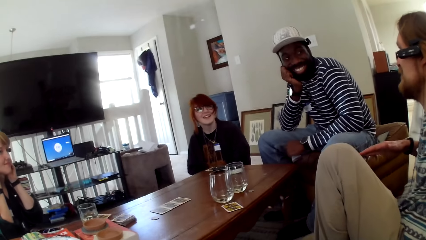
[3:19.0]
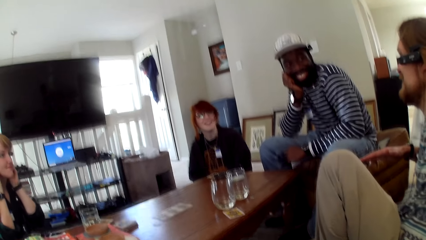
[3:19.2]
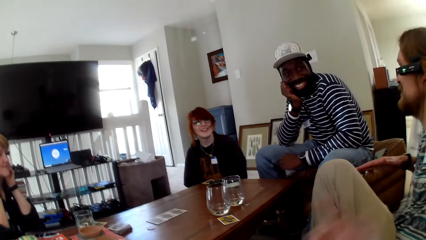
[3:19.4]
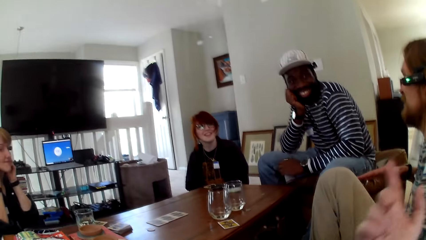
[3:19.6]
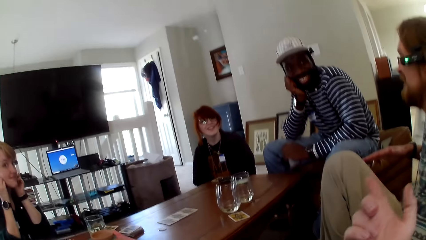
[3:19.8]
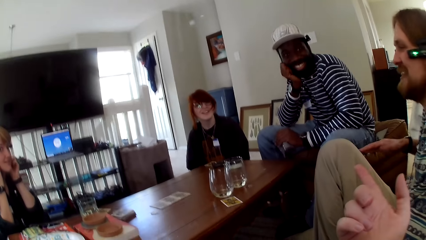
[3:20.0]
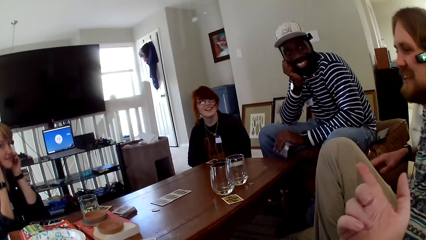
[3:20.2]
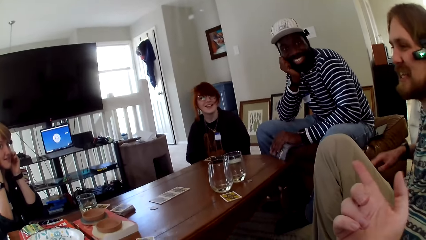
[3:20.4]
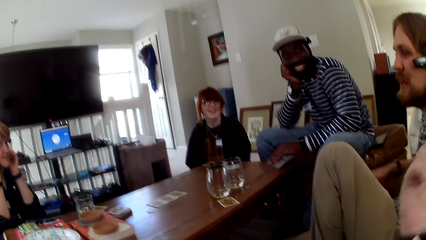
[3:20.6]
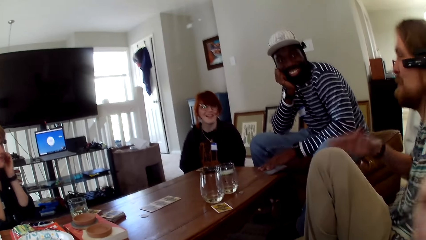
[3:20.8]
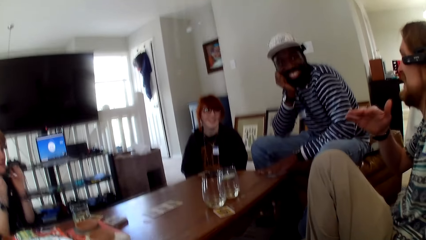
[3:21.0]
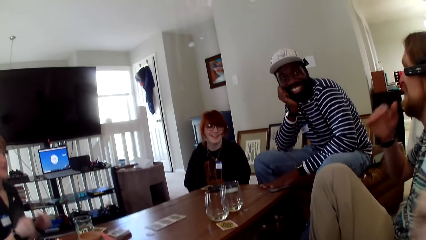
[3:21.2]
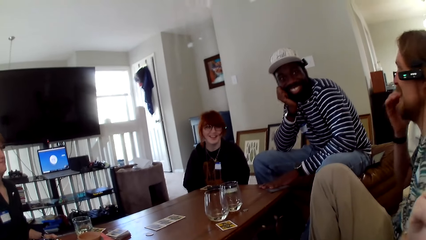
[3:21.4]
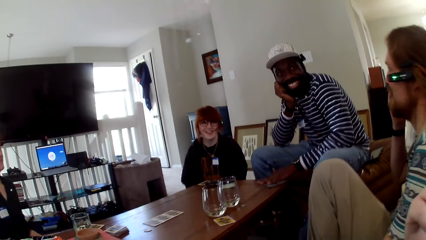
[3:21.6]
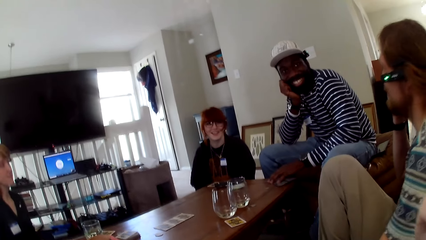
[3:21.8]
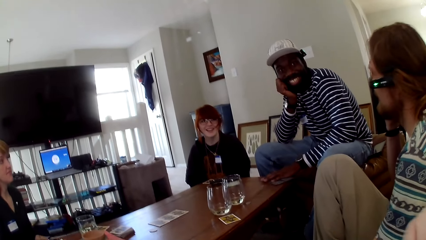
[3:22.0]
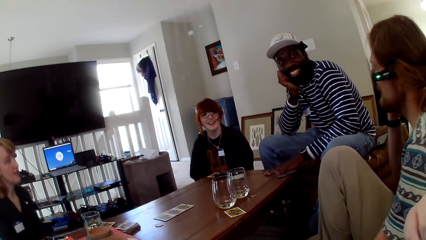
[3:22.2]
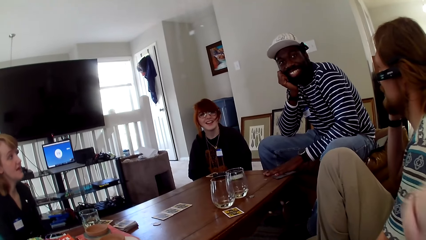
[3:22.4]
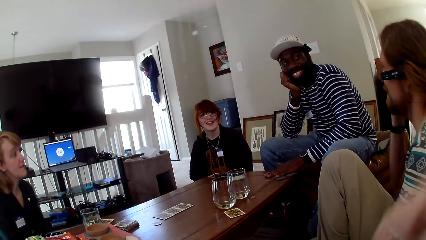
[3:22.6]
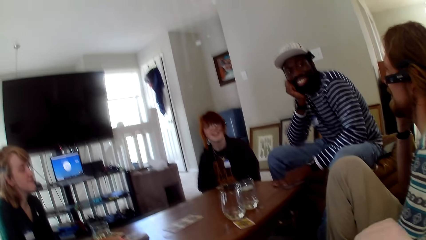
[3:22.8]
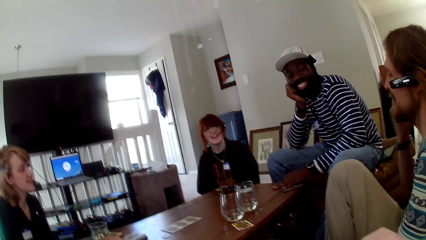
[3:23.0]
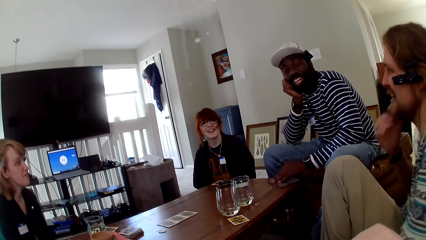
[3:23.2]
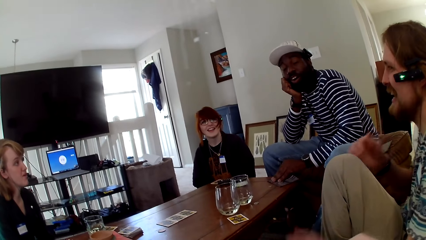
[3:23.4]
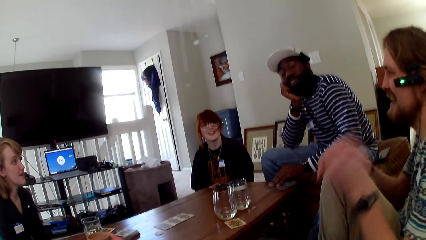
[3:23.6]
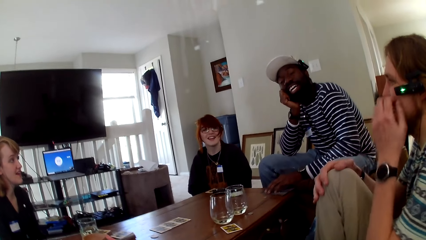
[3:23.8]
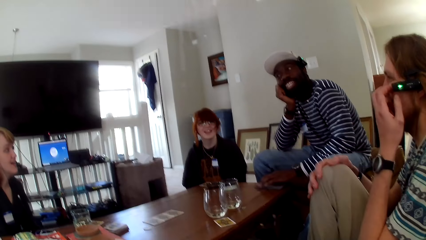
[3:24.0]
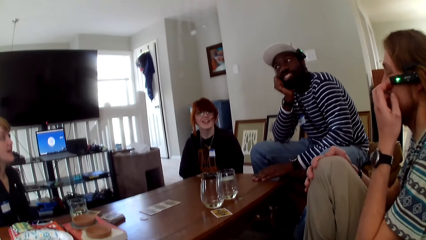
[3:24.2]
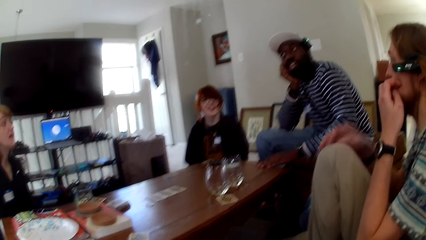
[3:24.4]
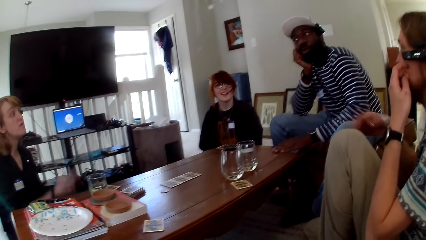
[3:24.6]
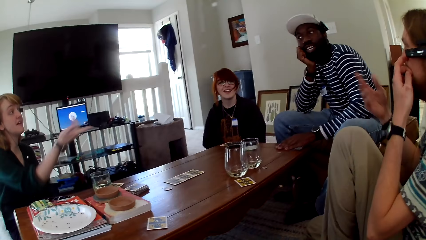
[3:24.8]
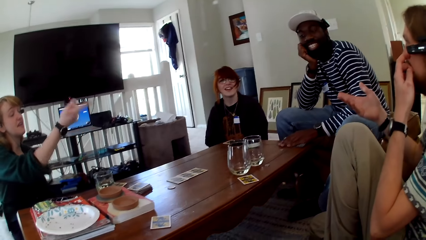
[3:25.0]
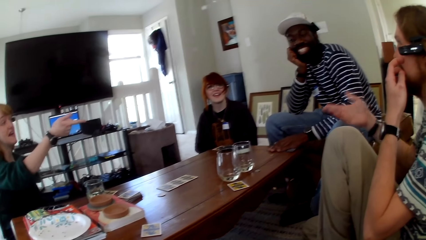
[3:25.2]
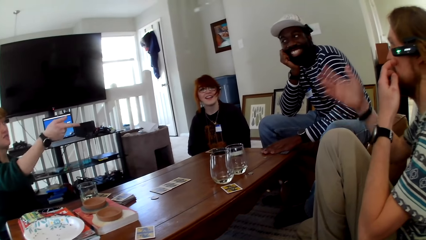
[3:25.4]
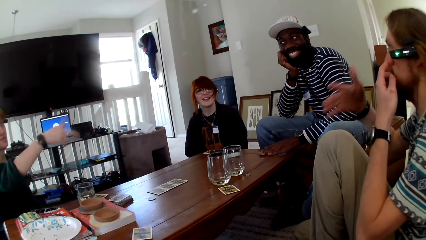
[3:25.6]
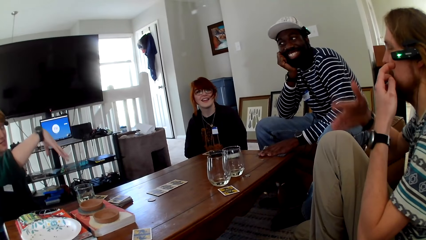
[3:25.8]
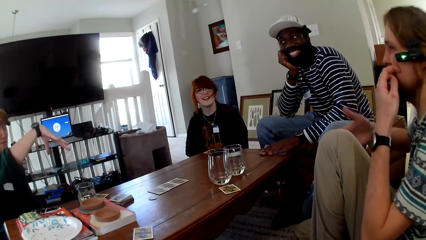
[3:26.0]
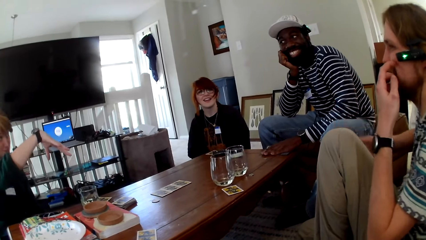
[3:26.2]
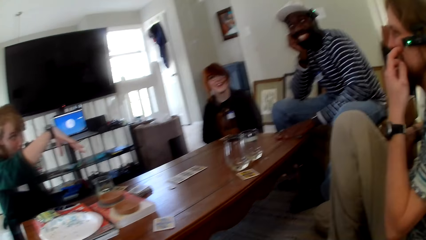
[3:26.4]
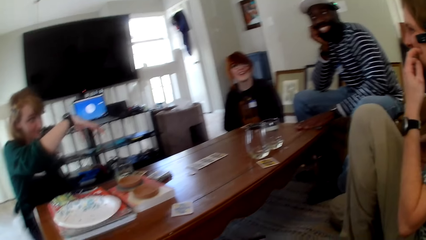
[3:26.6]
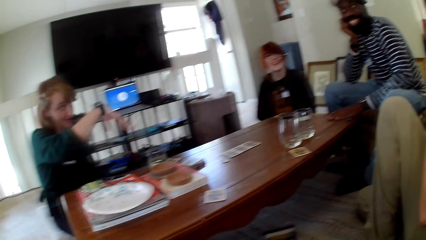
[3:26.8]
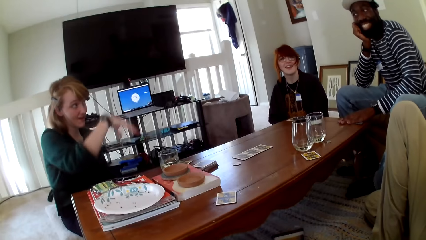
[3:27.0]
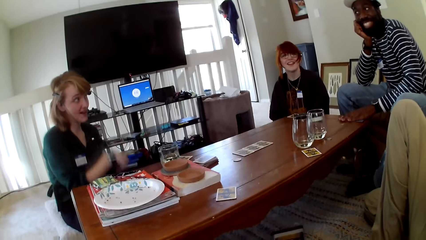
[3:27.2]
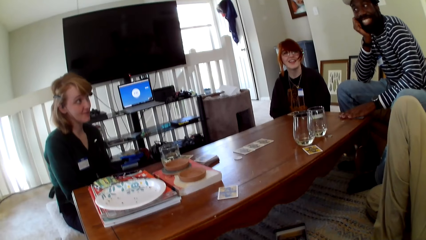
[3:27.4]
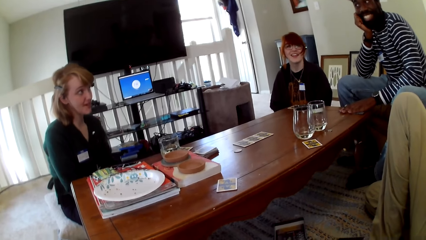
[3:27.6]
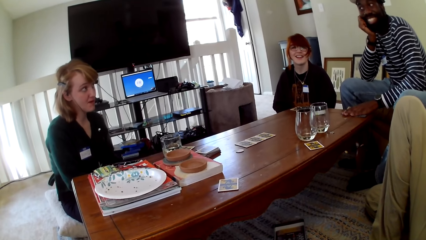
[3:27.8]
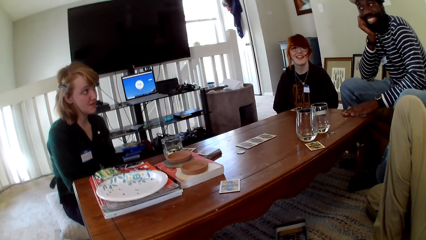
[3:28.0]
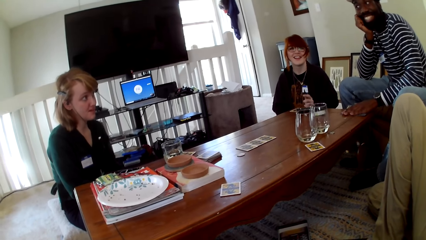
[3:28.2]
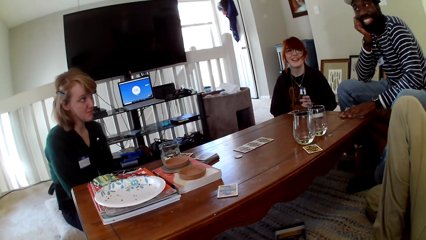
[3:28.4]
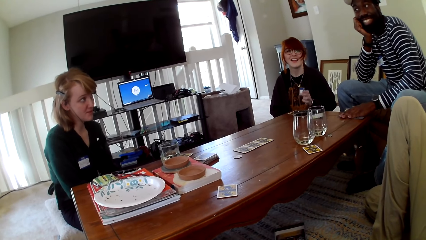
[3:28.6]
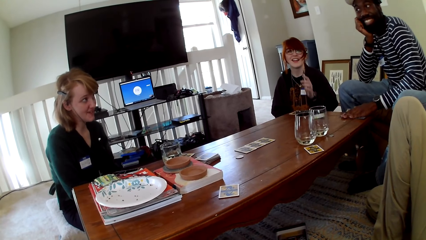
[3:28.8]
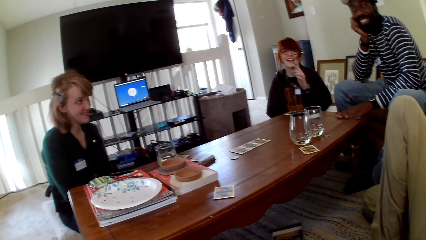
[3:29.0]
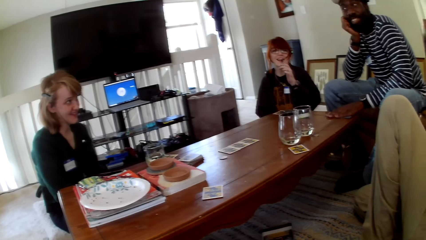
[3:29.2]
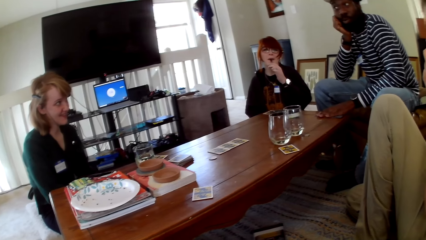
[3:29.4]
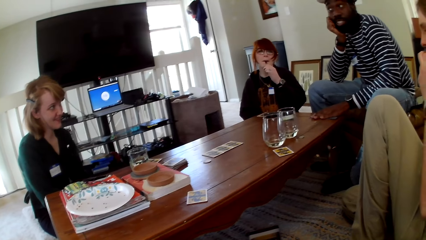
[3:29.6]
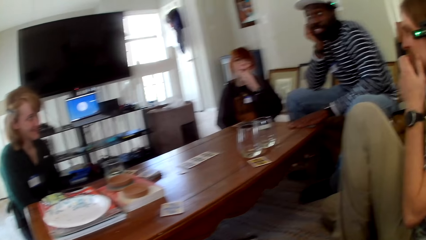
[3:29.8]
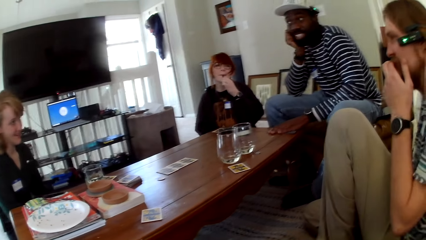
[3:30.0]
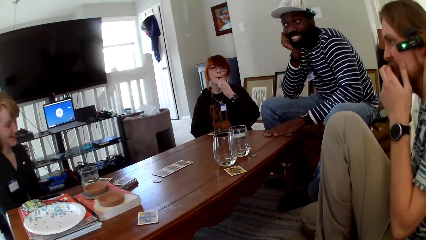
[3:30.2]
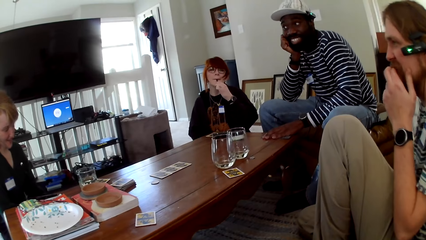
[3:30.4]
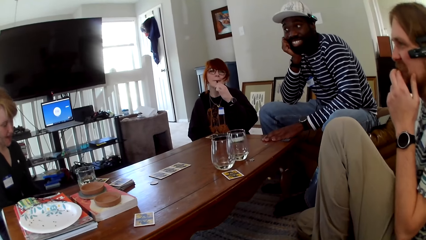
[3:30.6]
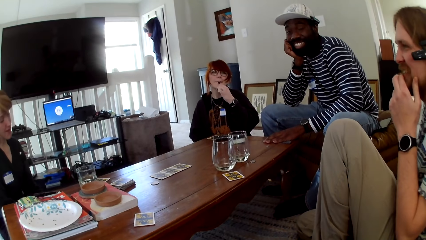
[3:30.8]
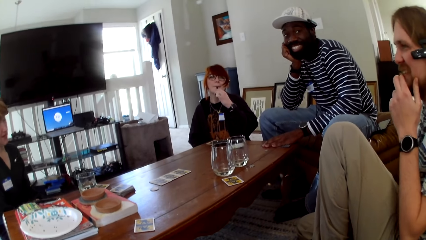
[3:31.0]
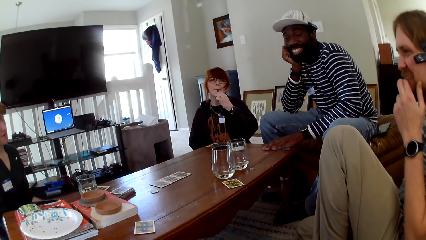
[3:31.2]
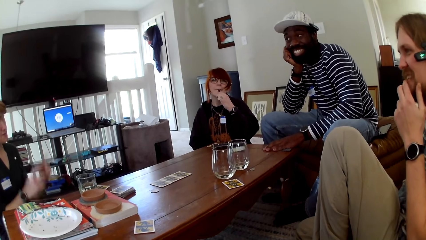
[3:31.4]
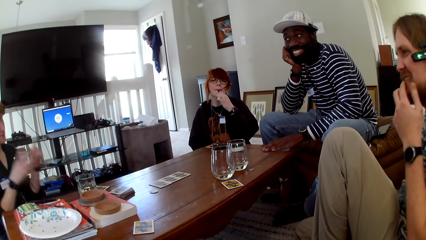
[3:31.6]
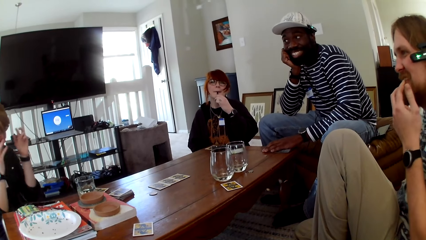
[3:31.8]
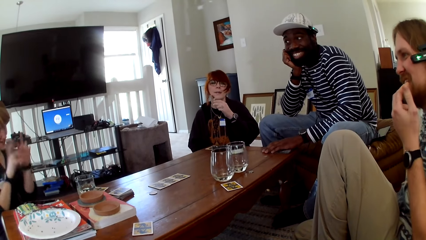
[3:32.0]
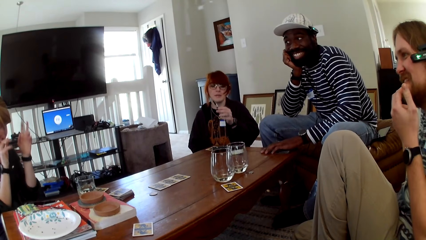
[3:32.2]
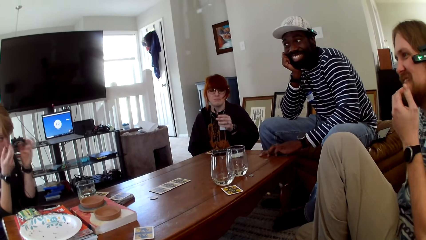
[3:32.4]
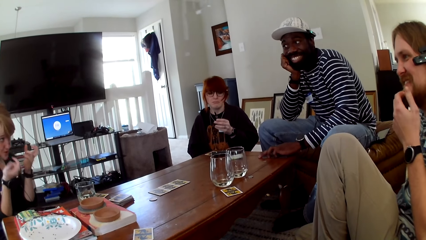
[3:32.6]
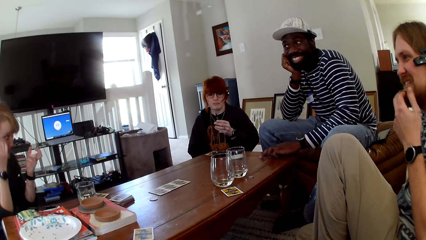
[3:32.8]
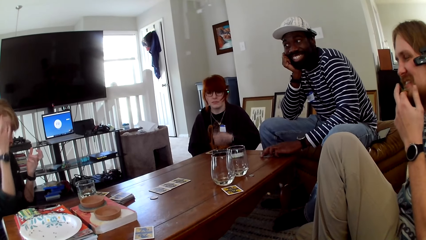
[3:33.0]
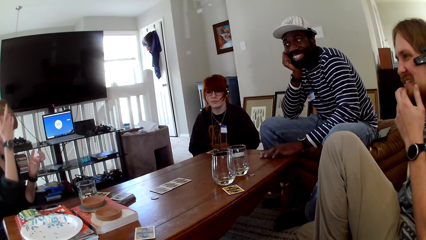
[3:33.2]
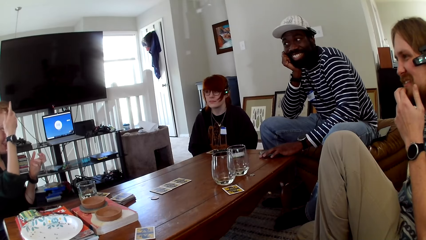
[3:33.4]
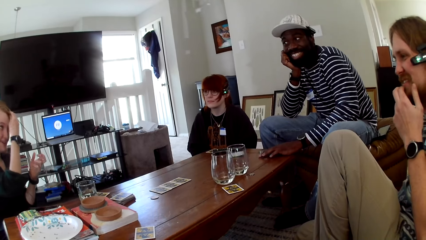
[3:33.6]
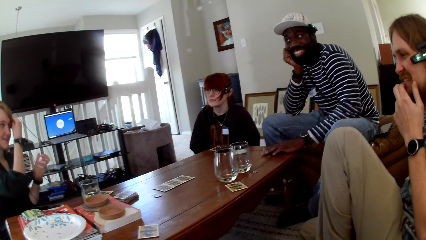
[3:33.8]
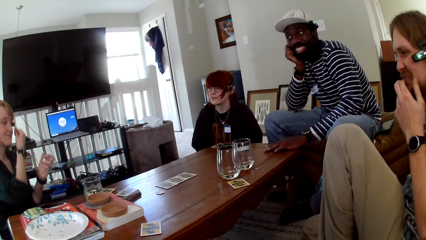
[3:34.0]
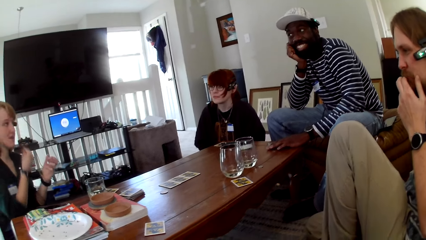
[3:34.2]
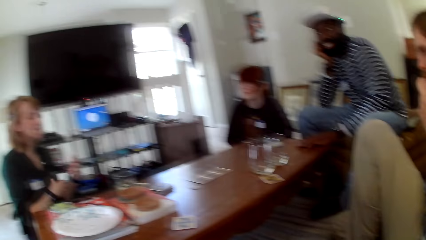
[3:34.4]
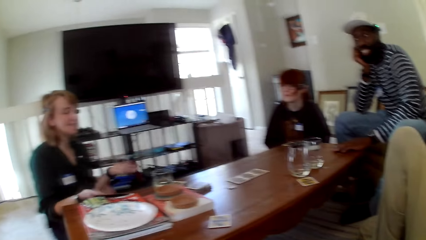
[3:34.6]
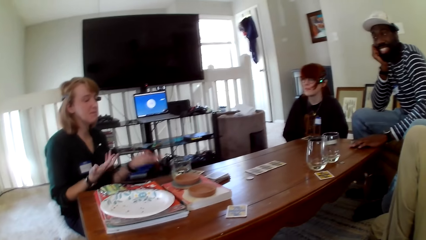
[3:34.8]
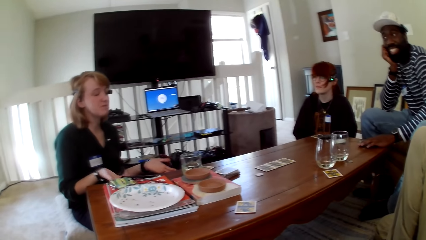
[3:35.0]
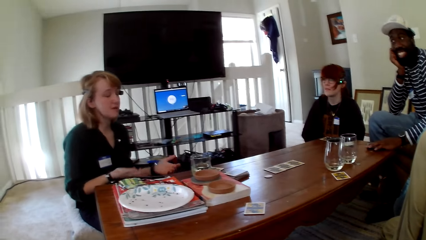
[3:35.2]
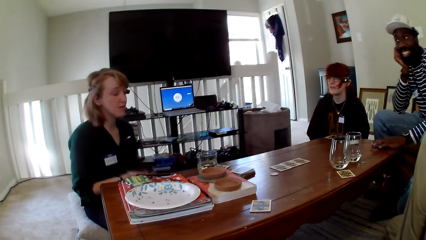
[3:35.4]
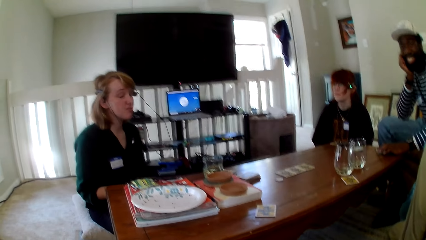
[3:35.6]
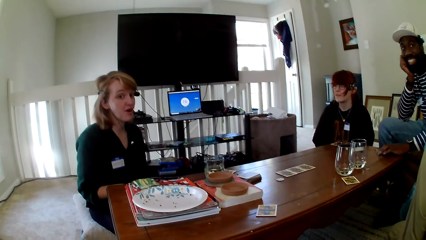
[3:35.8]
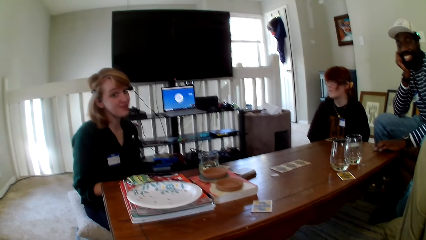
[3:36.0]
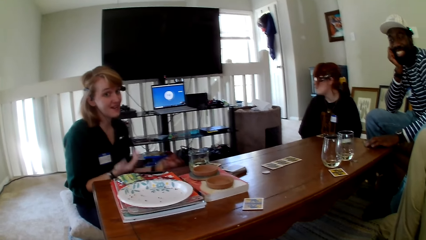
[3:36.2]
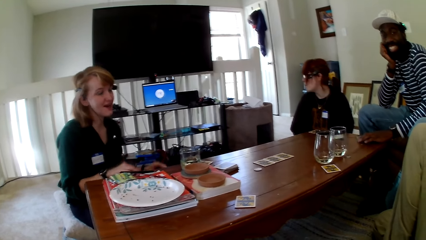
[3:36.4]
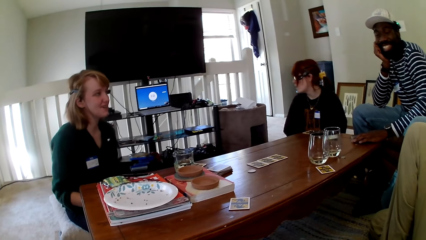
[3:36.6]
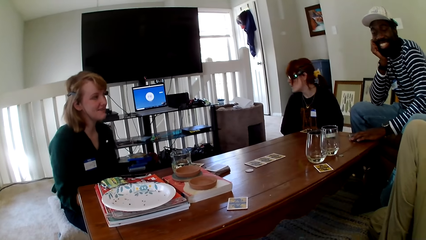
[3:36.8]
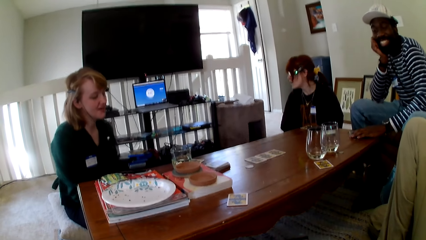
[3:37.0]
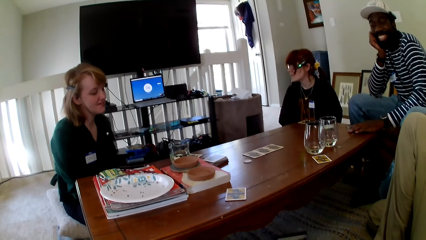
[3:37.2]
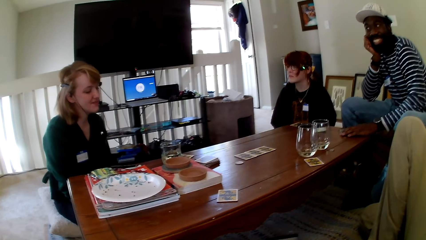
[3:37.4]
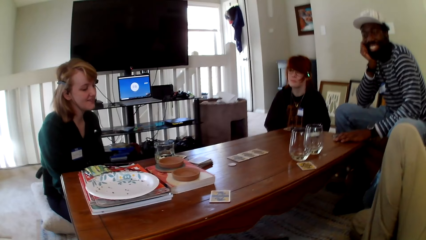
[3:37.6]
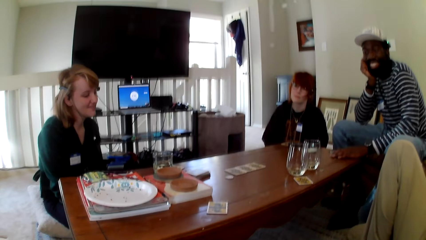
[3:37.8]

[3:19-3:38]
The camera wearer gestures his hand. A man holds something and pulls his hand off something. He scratches his face. A woman gestures her hand and talks. The man gestures his hand. The woman talks. She gestures her hands. A person raises a hand up. The woman pushes her hair aside. She gestures her hands.
